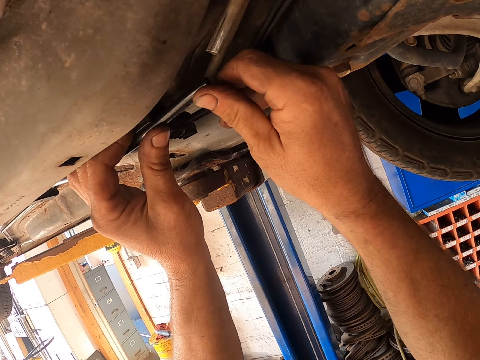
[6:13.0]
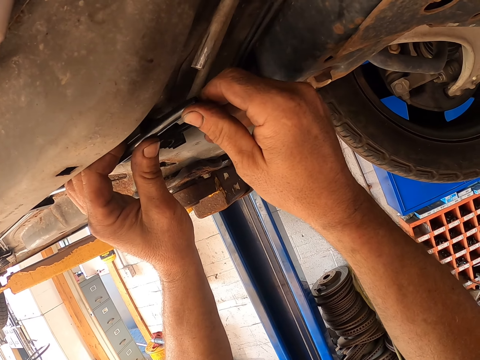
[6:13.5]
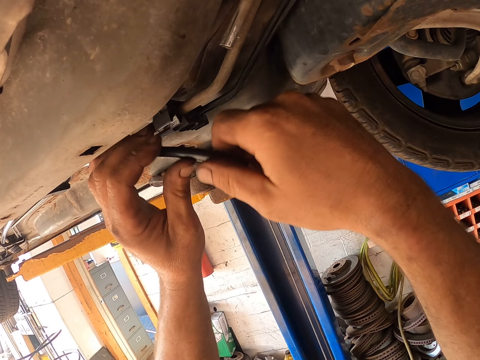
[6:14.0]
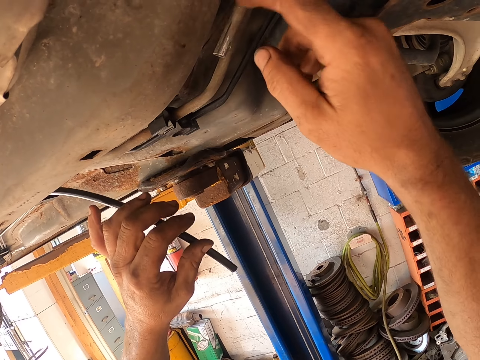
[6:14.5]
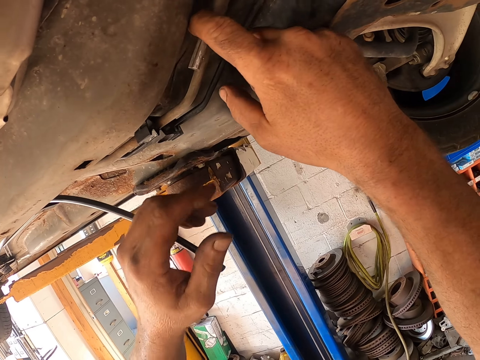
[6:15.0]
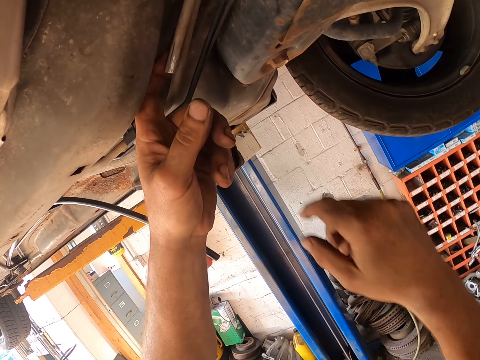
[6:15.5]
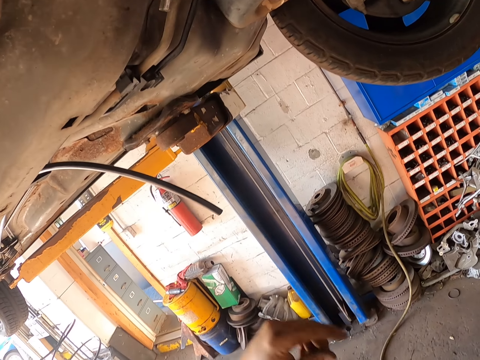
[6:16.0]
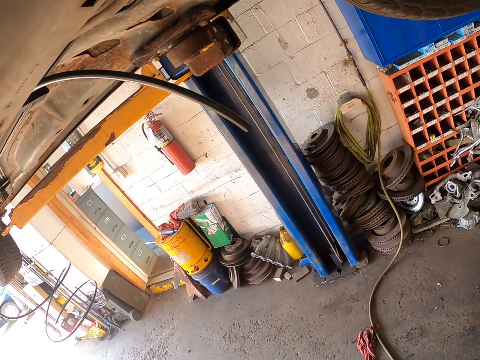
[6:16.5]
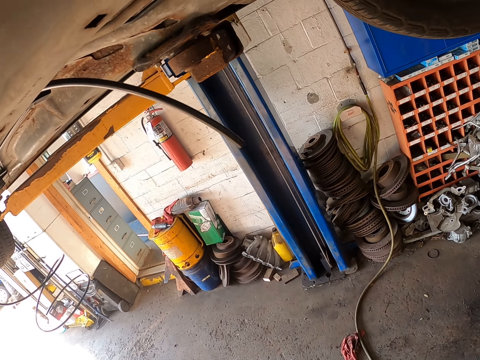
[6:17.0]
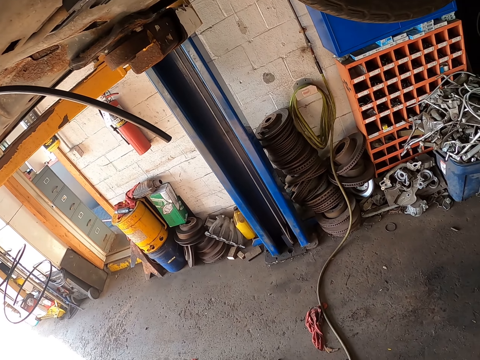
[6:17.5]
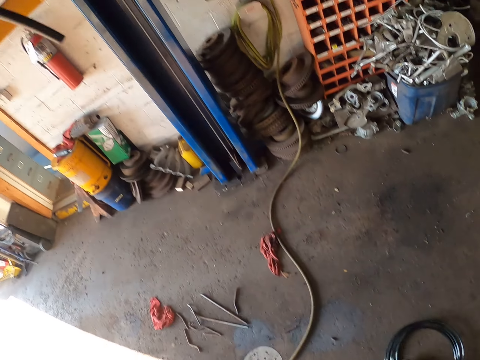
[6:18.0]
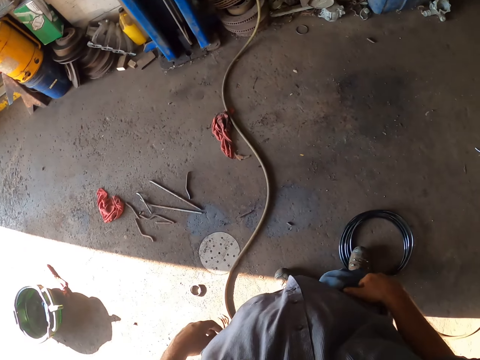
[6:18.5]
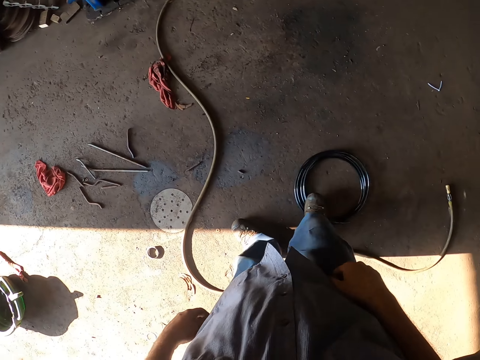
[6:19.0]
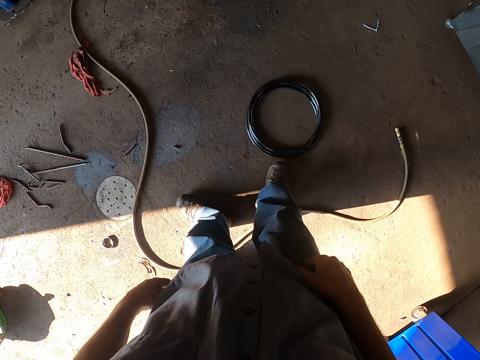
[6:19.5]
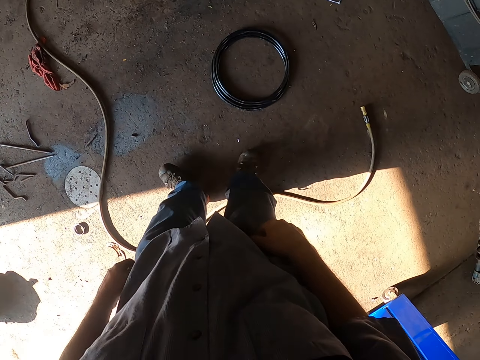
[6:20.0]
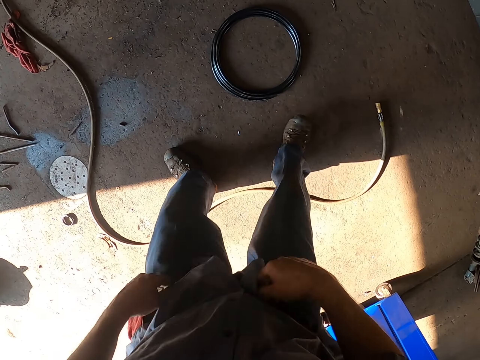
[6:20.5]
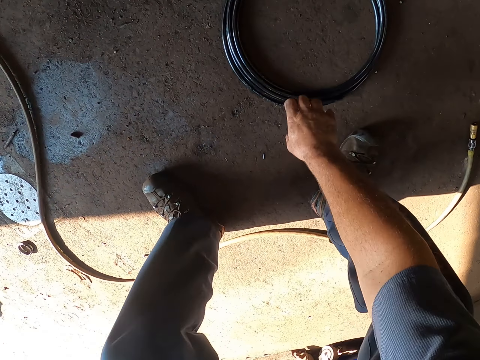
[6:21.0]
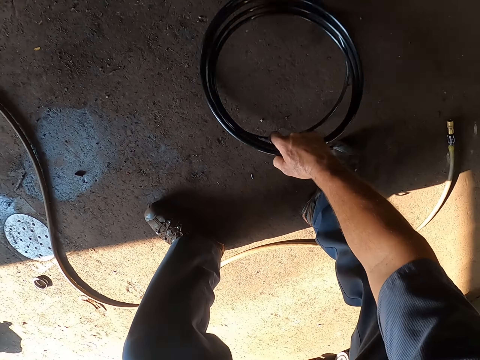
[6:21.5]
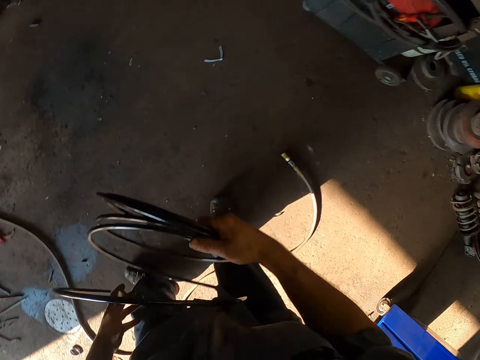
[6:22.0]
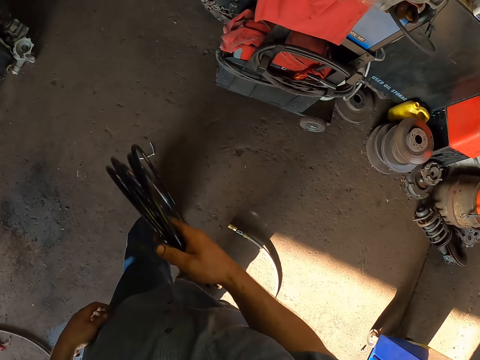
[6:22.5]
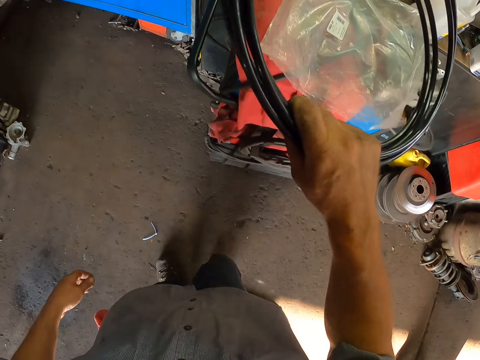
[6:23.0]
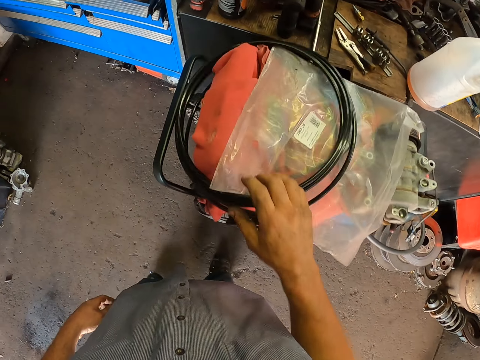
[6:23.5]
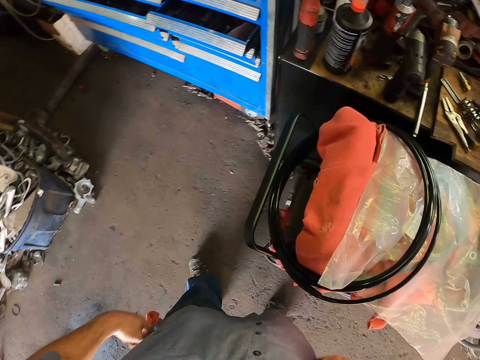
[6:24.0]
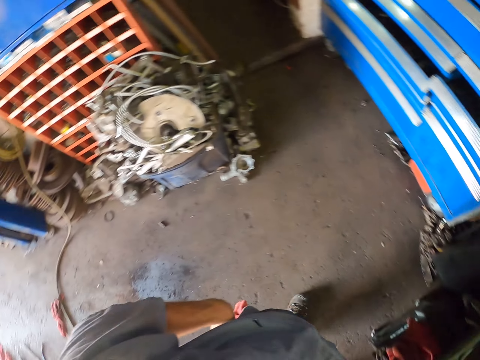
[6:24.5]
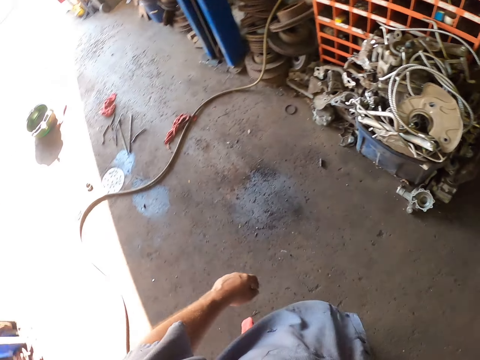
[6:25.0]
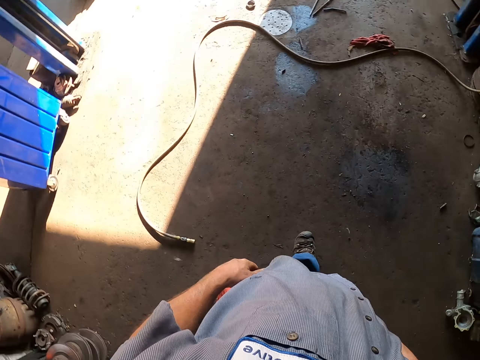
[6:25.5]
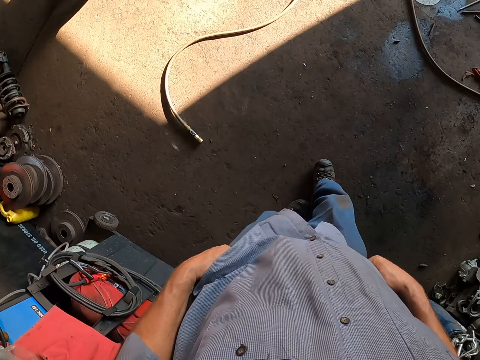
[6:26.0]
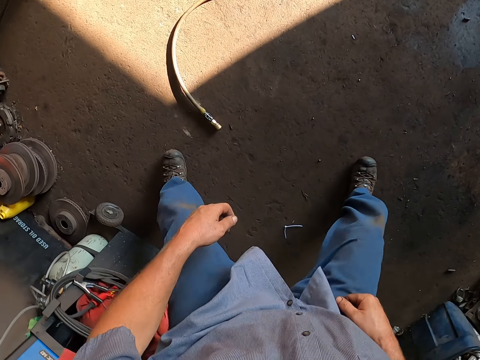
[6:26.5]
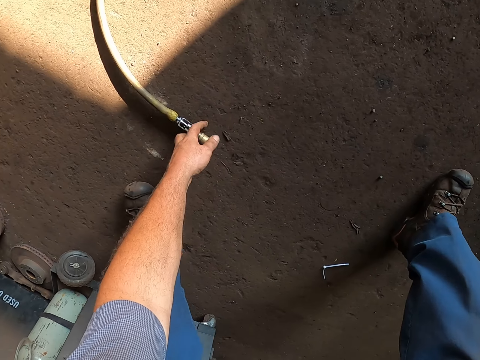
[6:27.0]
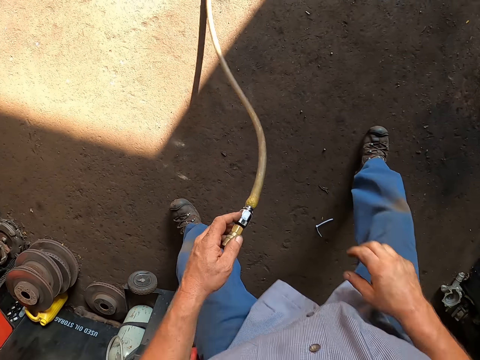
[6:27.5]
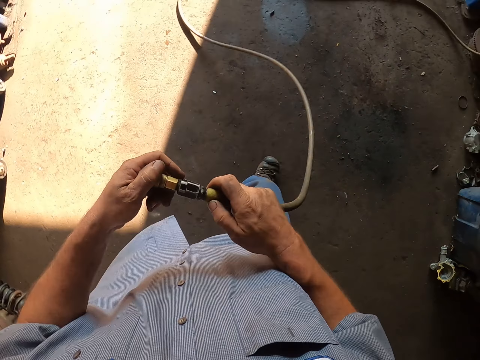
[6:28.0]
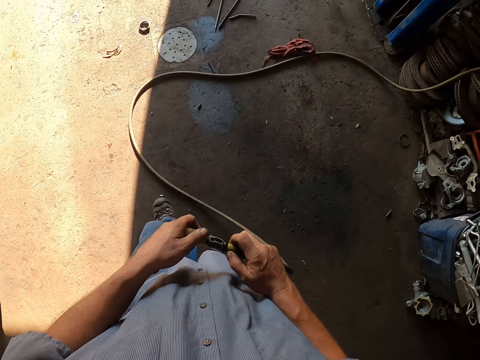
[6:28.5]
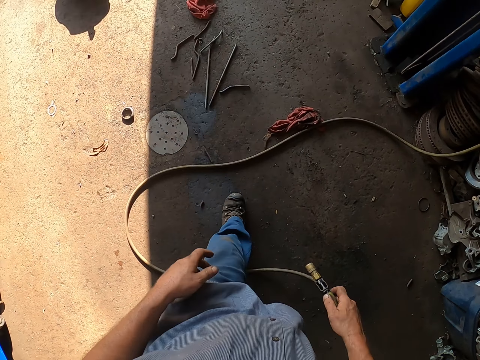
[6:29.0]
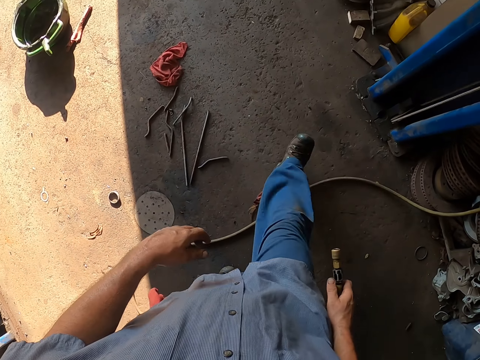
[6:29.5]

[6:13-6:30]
The camera wearer picks up a cable roll. They put the cable roll down. They walk. They pick up the gas cable on the ground. They walk.

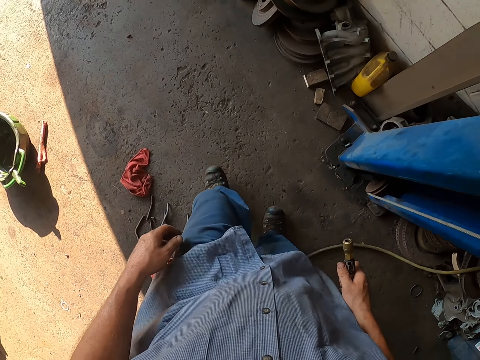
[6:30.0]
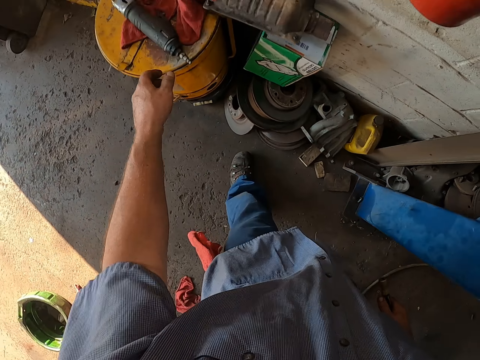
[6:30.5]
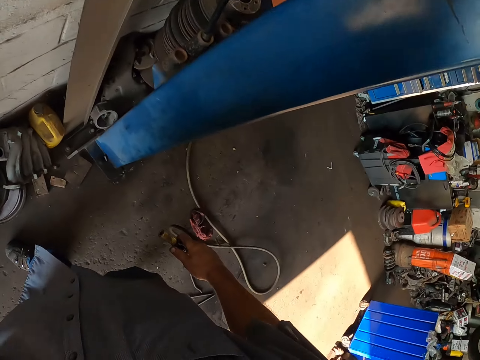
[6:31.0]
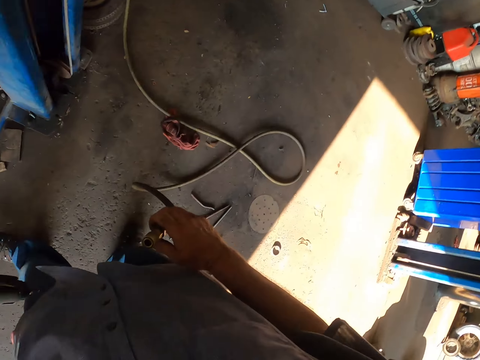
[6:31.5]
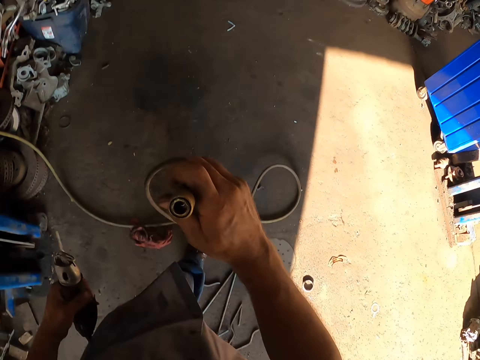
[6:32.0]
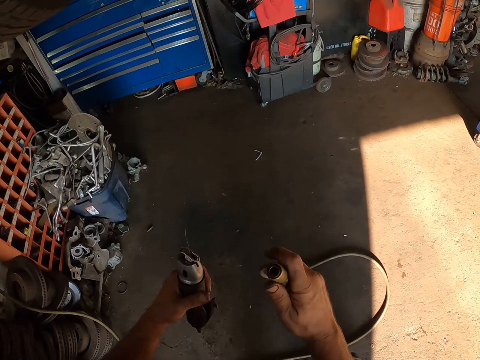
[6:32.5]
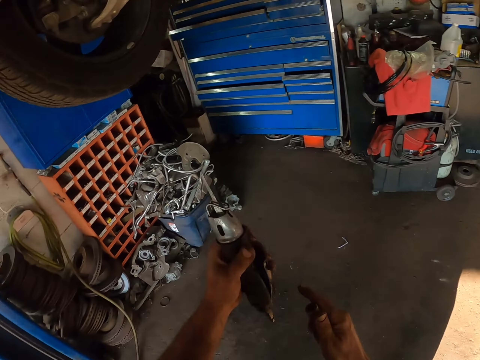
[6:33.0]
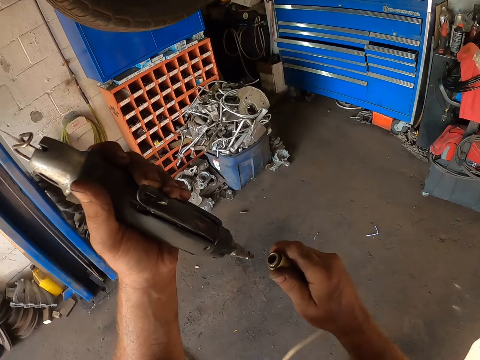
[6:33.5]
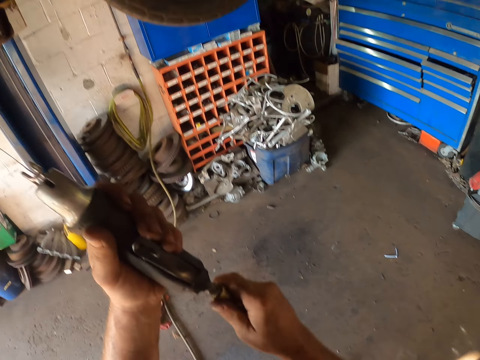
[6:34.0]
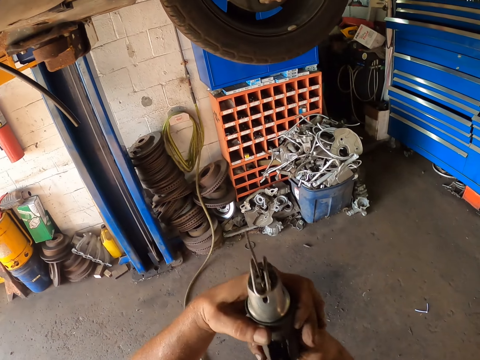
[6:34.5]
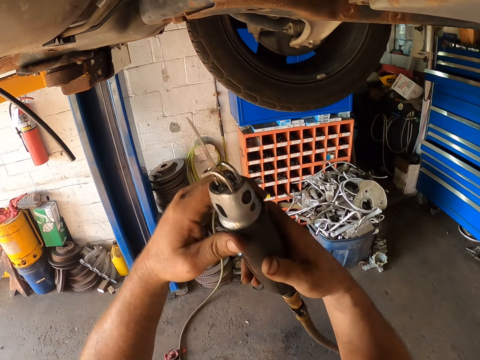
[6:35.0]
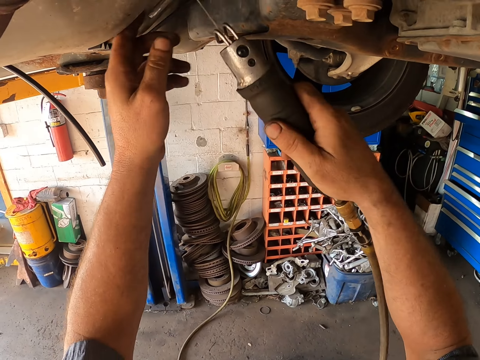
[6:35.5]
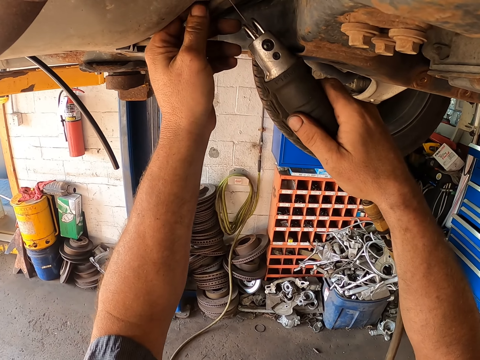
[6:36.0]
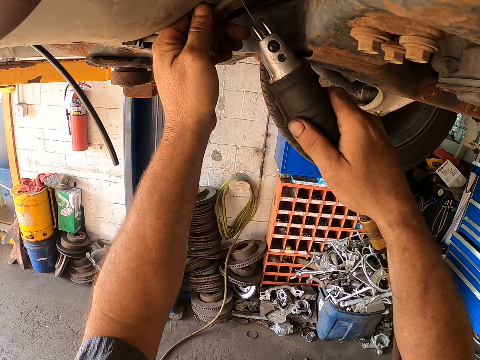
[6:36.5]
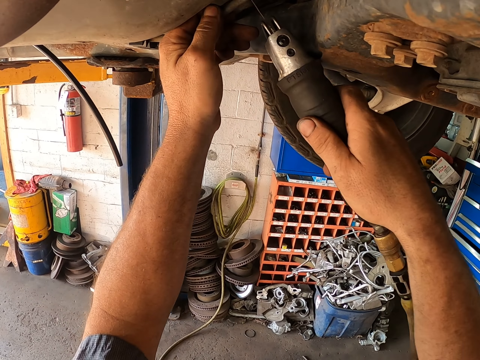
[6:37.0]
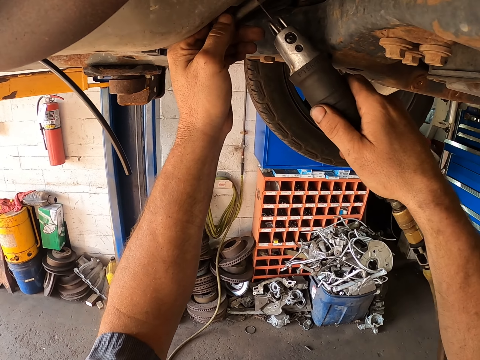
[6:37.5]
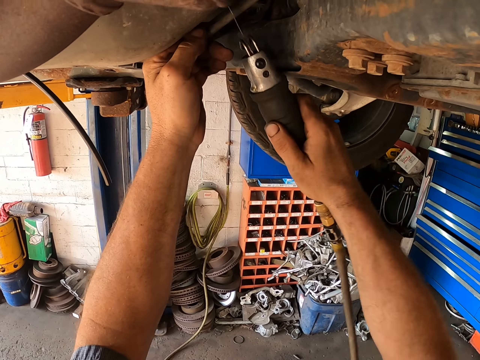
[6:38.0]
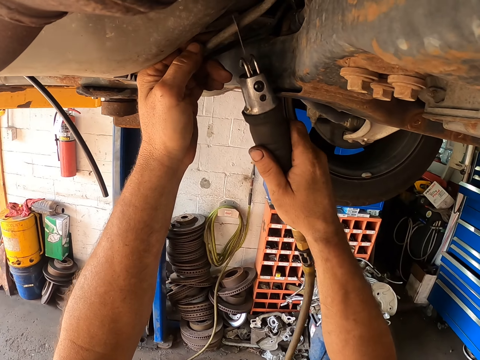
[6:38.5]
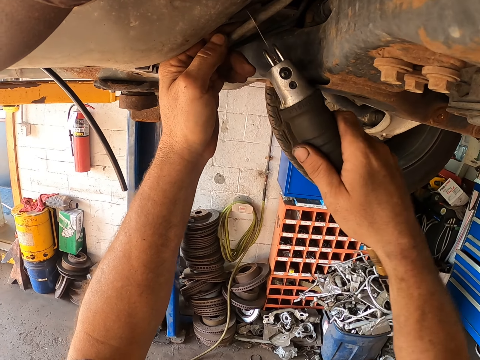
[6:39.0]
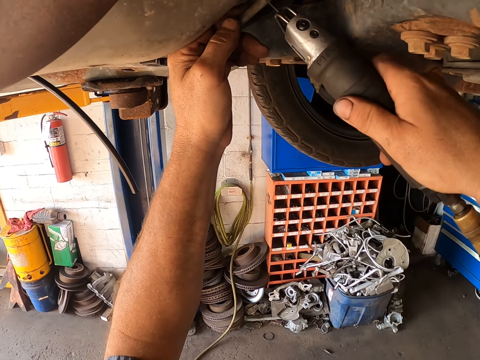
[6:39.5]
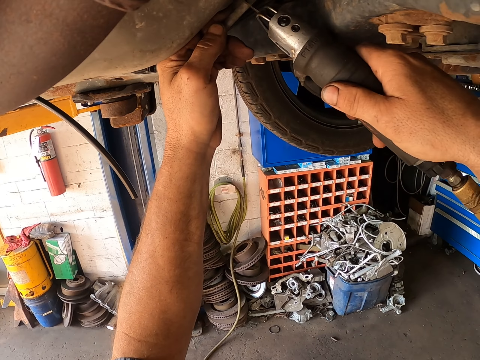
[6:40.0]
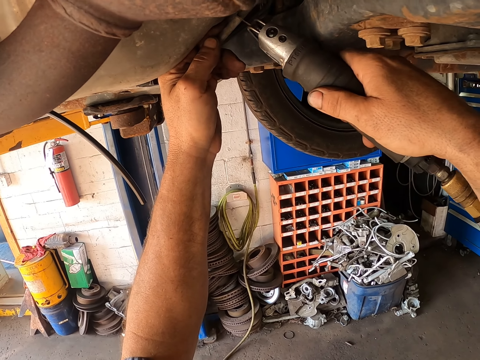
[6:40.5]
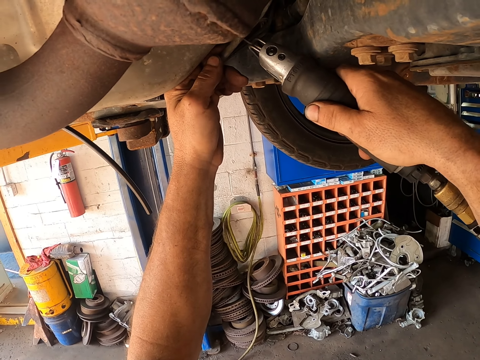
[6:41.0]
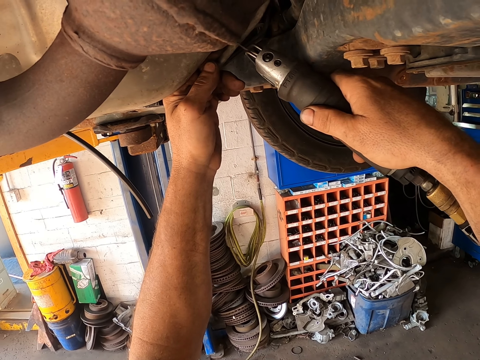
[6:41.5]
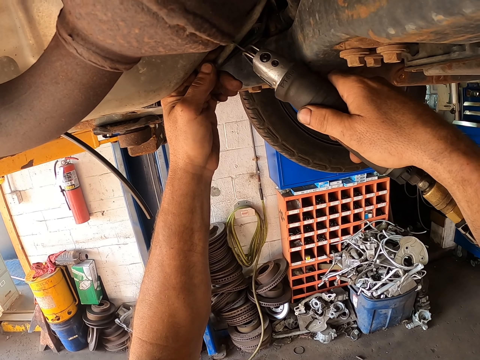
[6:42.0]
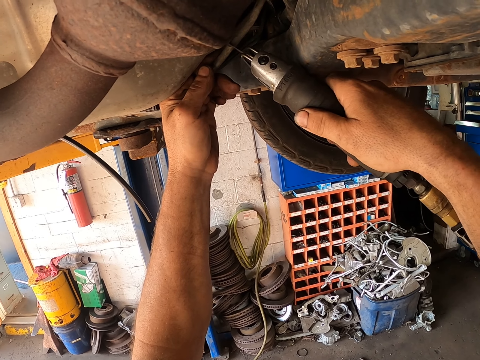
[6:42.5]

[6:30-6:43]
The camera wearer picks up a reciprocating saw with the left hand. They fix the reciprocating saw to the cable. They cut a car metal pipe.
